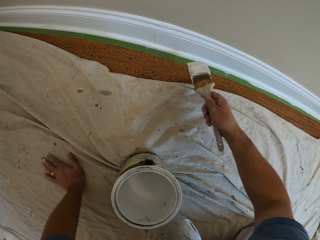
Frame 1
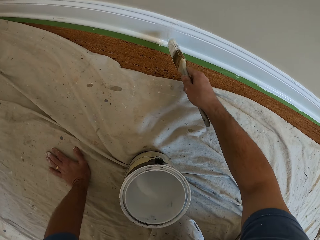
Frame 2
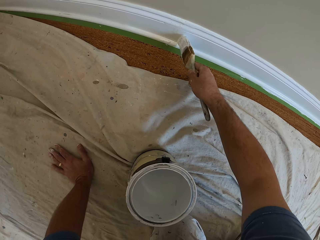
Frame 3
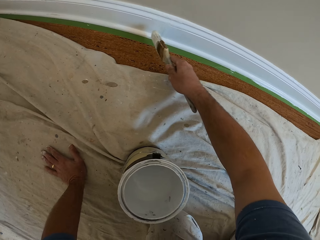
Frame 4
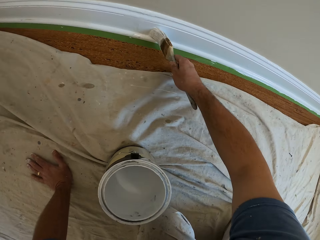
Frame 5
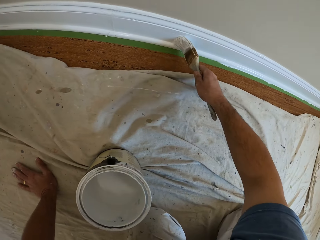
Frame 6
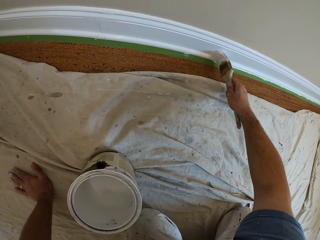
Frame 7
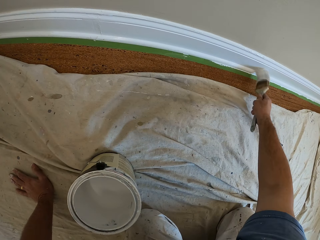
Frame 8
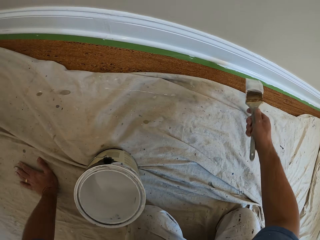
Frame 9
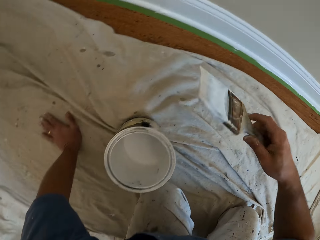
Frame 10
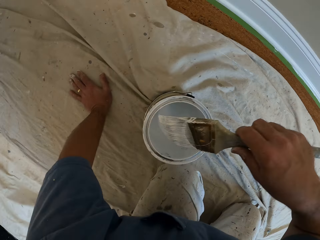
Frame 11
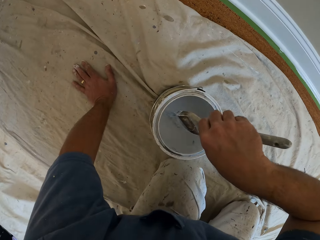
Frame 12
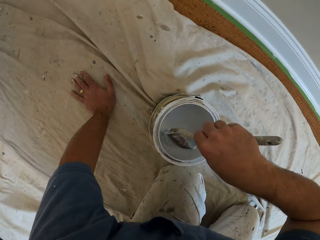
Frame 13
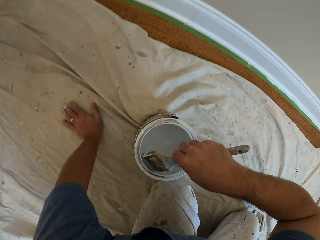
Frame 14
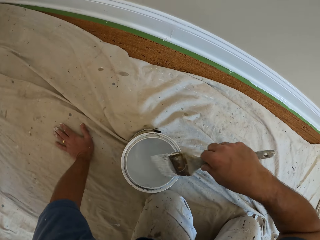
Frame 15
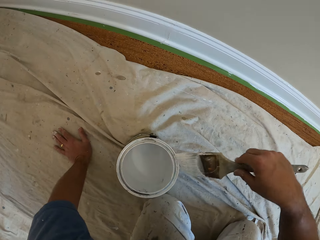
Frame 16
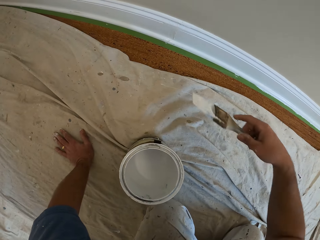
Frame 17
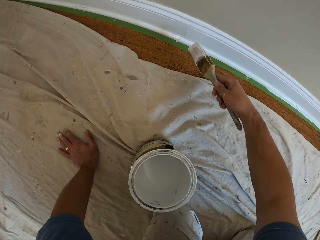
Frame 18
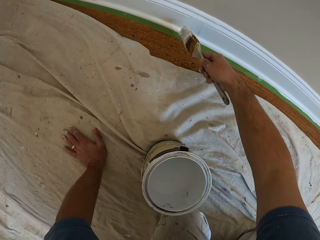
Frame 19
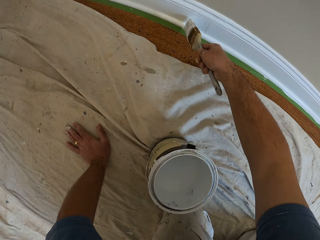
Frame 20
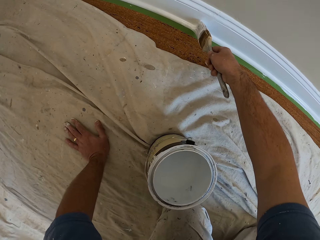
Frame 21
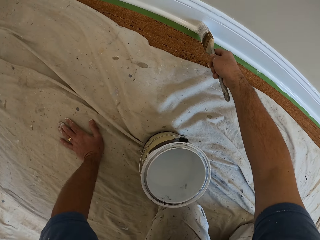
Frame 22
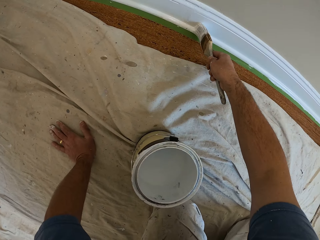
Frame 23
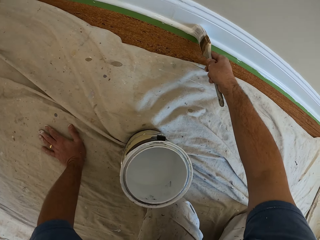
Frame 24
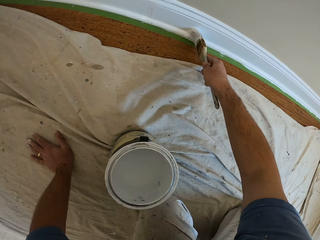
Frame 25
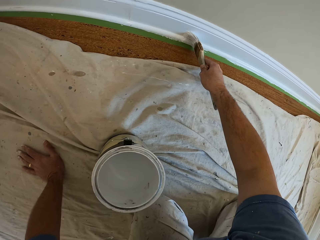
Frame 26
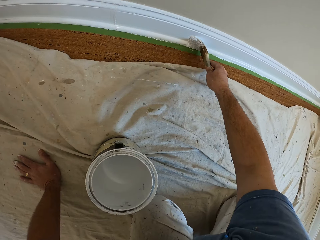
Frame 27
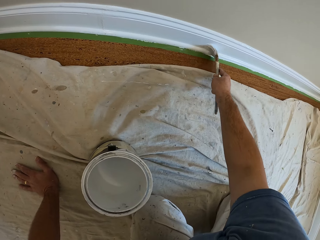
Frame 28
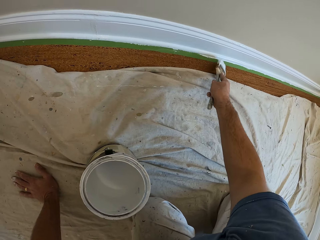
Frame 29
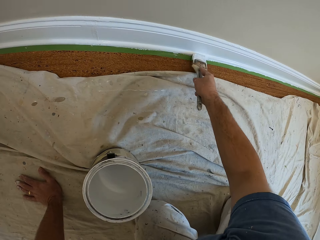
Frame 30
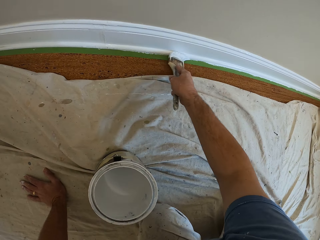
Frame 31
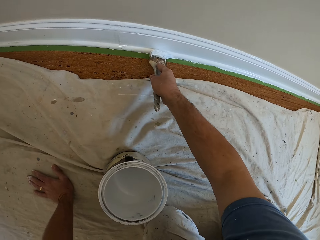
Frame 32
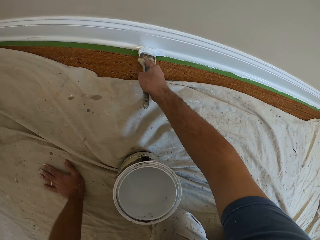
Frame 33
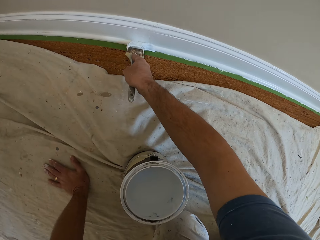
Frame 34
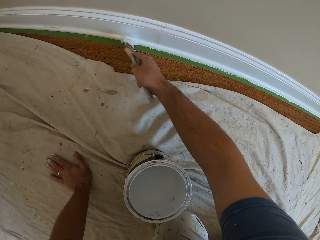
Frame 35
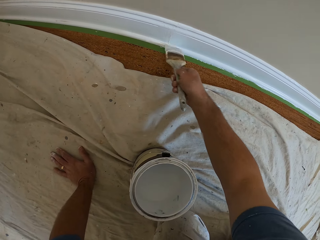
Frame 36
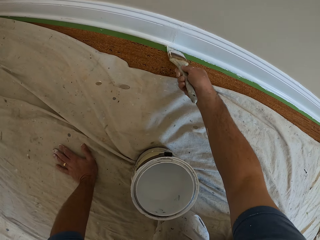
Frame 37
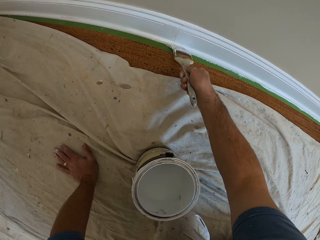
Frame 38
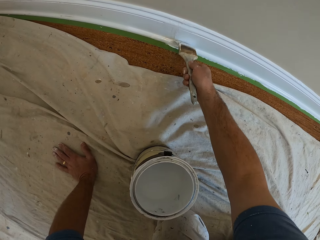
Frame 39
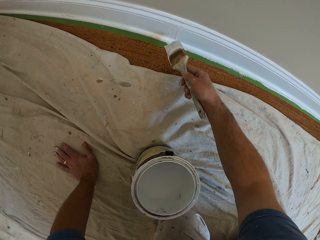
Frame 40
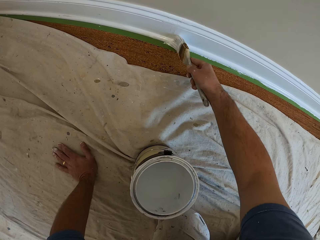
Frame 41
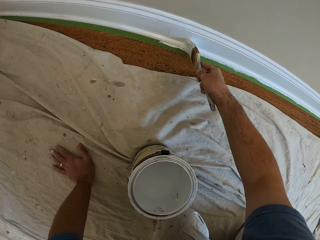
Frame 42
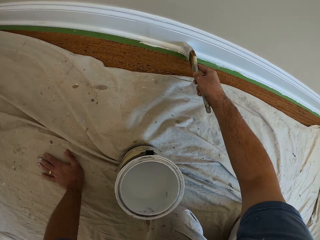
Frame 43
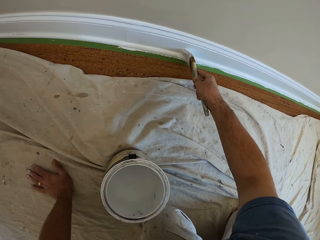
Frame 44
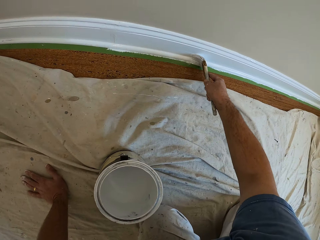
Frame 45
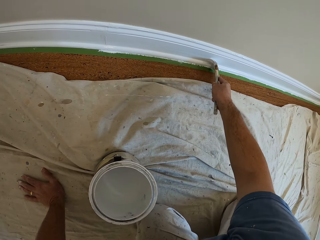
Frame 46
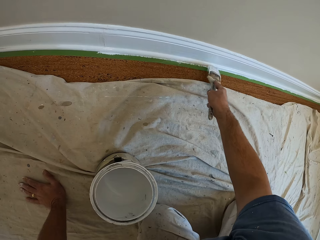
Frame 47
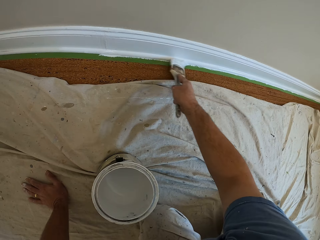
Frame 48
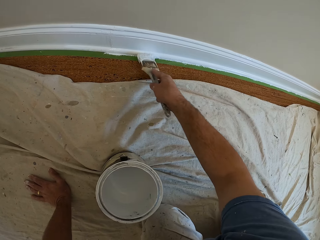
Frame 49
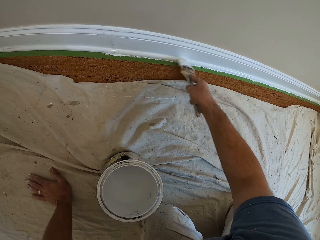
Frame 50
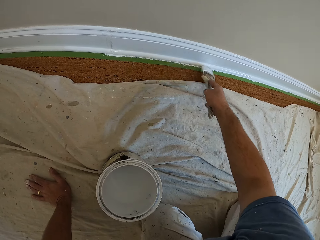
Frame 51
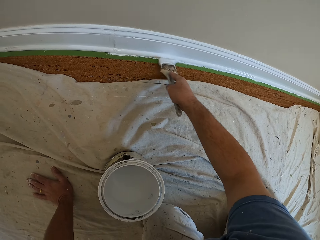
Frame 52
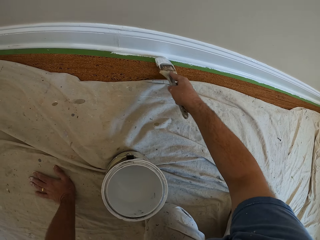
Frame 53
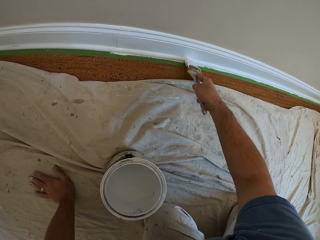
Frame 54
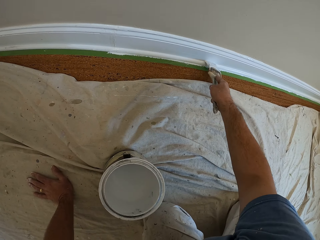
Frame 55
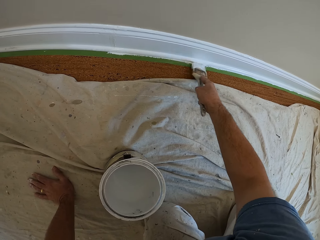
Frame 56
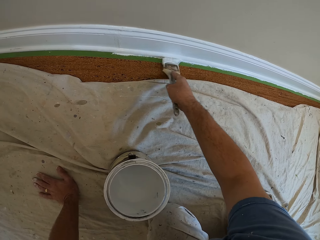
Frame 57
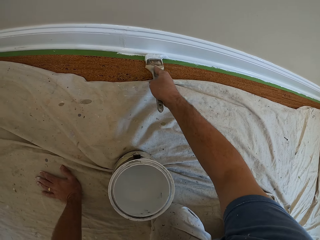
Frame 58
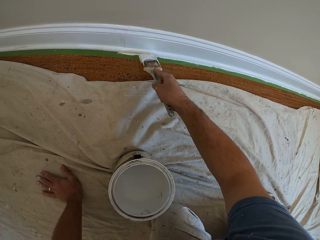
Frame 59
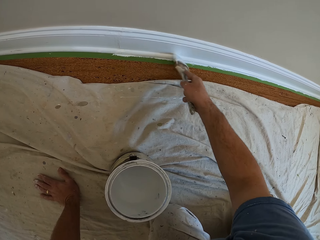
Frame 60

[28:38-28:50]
The camera wearer dips the brush into the paint container. They paint the skirting of the wall.

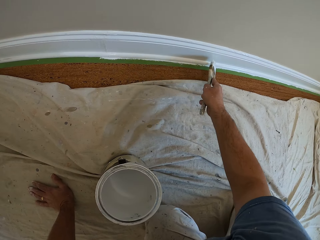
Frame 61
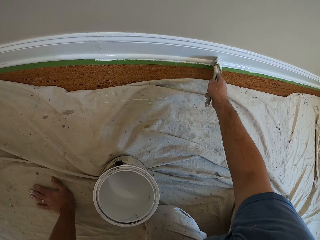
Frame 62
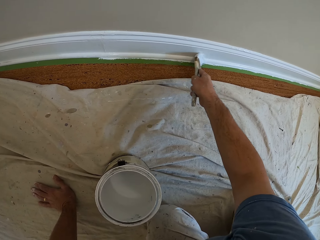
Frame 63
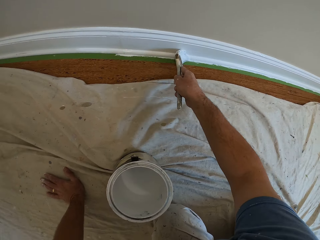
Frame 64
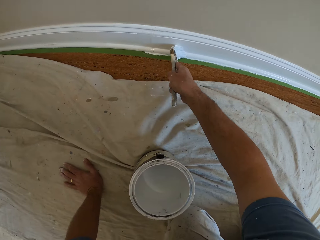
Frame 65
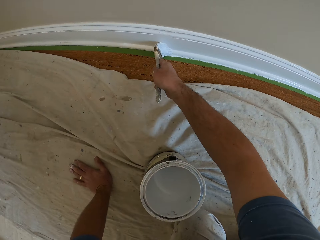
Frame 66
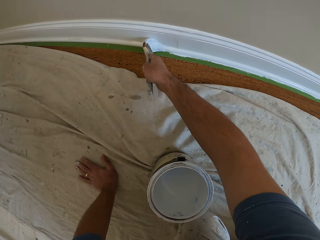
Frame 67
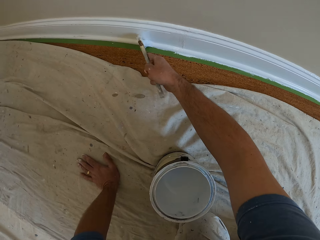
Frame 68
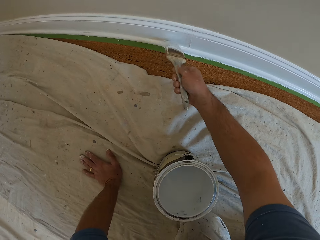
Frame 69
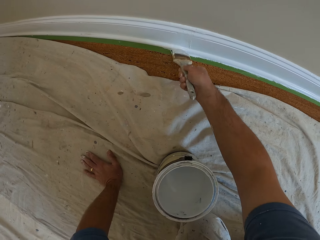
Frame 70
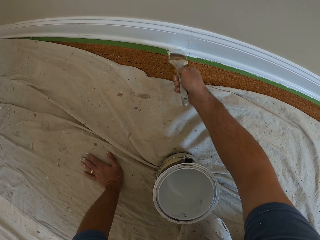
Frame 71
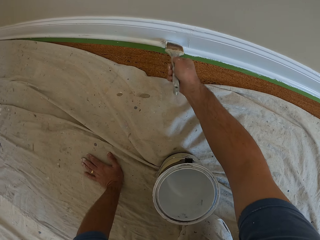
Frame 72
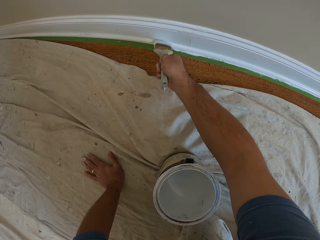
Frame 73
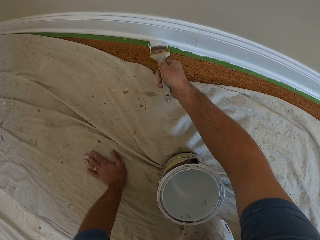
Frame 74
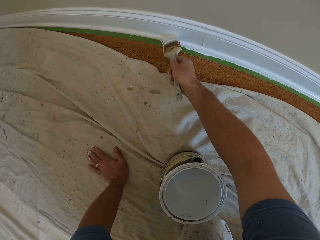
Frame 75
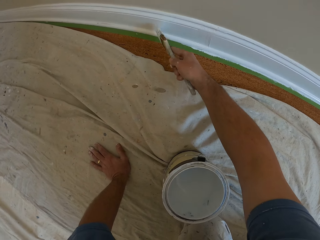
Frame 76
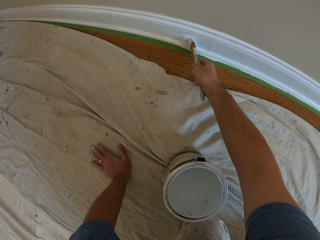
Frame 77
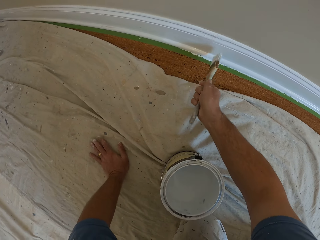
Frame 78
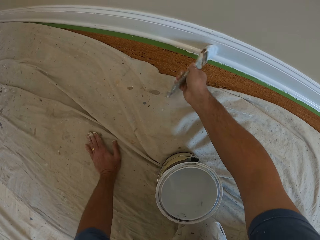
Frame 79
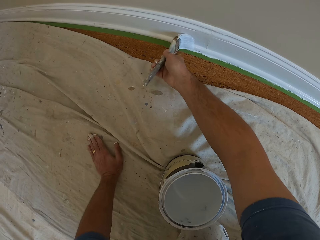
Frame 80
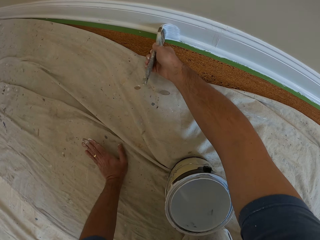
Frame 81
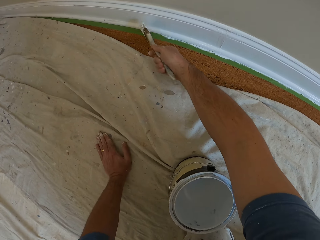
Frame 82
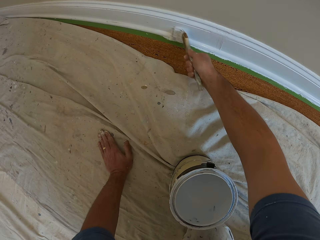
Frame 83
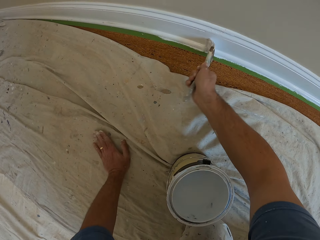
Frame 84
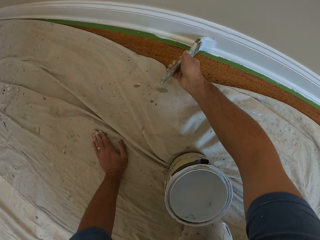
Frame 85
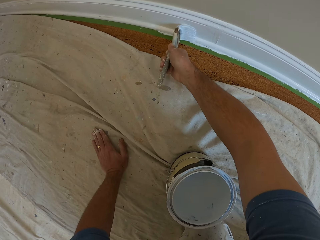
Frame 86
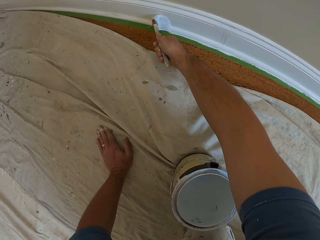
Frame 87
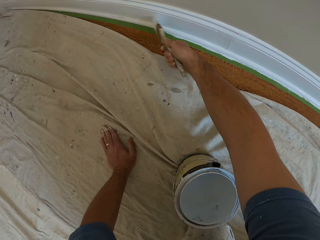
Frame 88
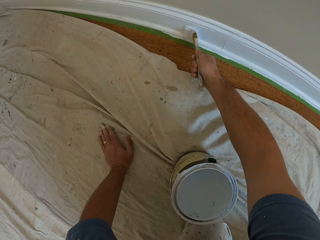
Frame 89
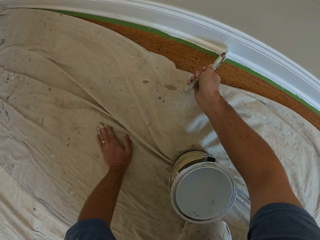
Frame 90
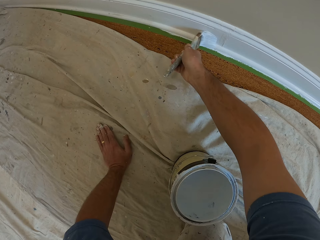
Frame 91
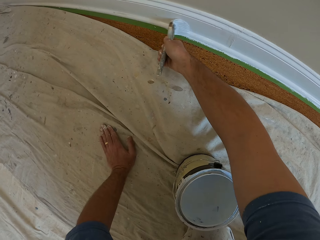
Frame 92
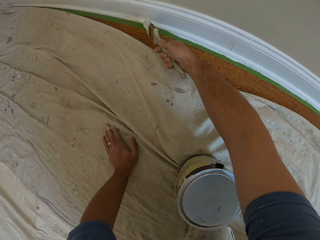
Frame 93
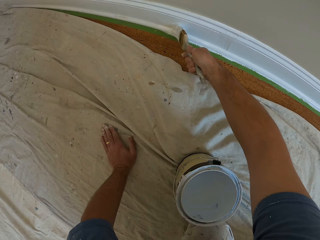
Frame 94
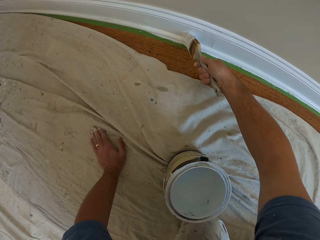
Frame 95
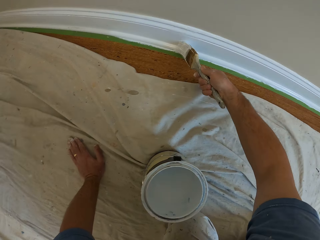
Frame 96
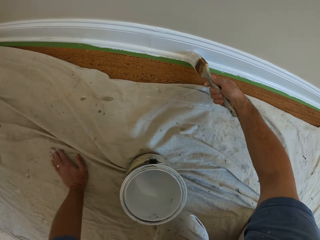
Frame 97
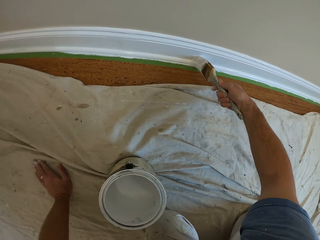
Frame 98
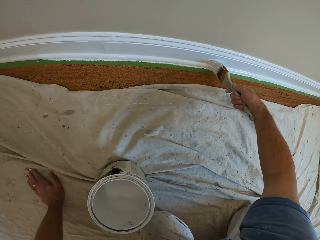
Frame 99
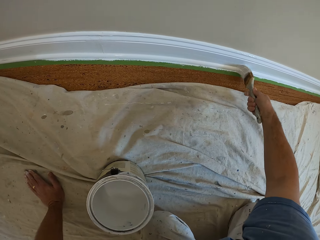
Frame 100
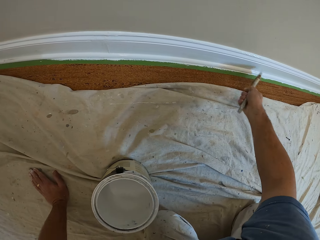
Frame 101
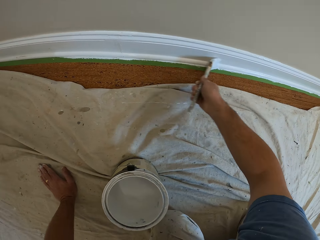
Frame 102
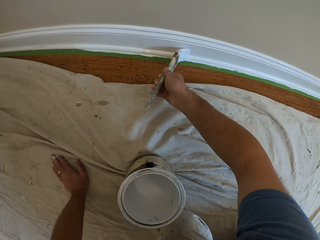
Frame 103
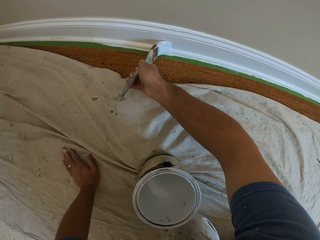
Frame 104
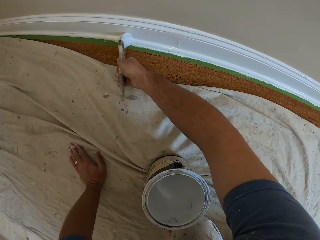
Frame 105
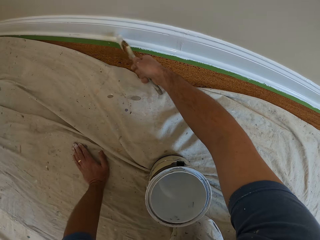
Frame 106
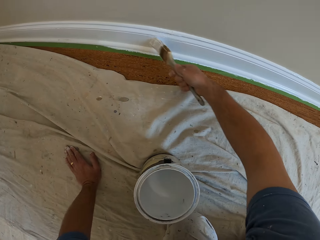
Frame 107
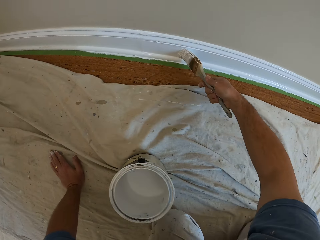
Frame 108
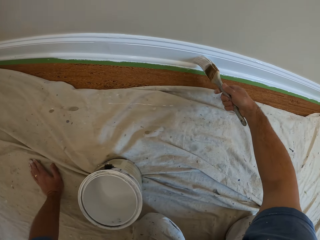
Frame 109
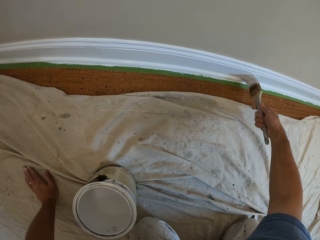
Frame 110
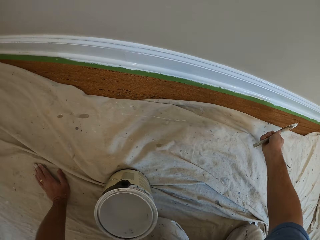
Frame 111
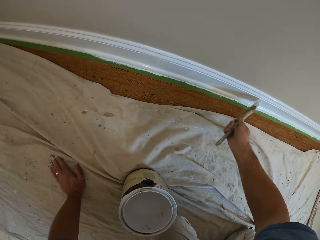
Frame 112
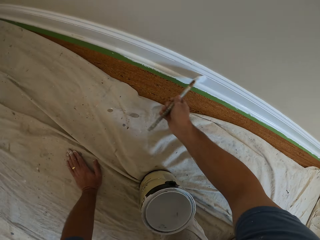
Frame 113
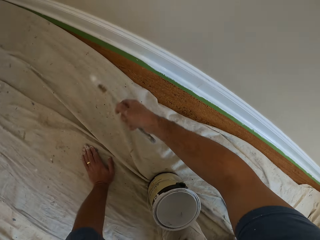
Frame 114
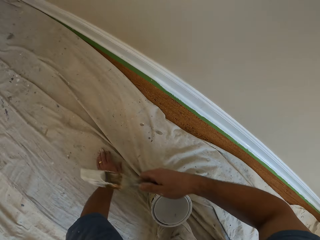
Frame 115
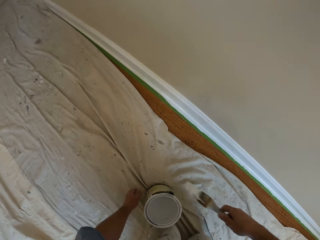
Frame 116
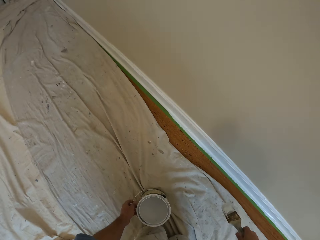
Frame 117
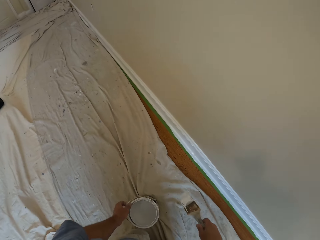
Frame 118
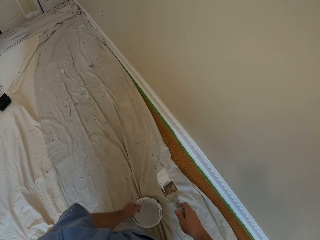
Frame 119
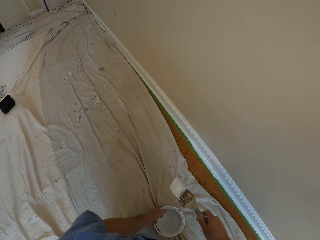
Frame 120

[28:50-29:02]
The camera wearer taps his left hand on the tarpaulin on the floor.
